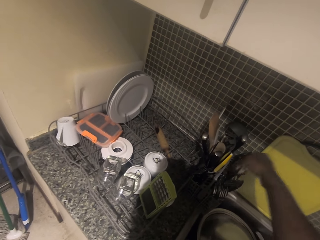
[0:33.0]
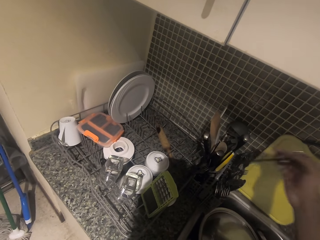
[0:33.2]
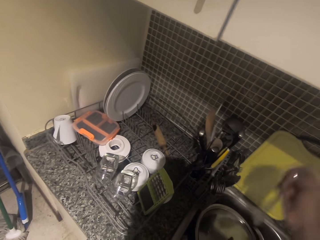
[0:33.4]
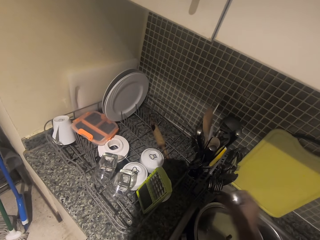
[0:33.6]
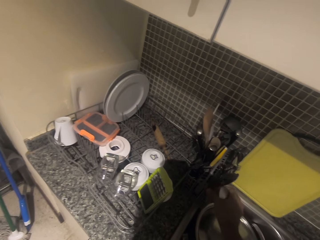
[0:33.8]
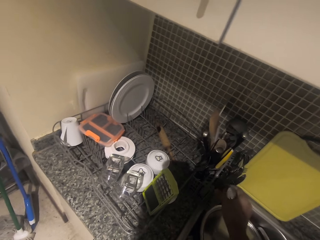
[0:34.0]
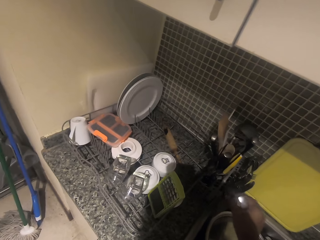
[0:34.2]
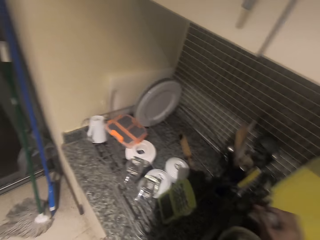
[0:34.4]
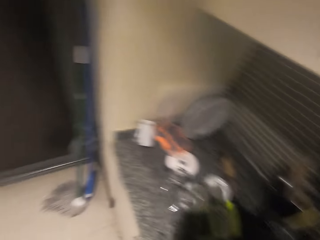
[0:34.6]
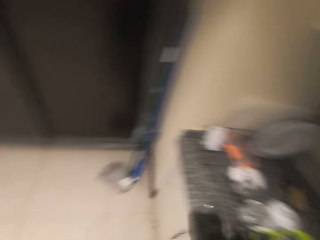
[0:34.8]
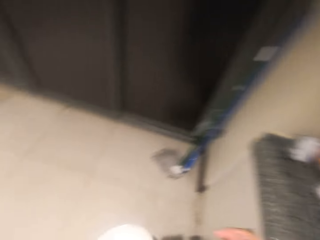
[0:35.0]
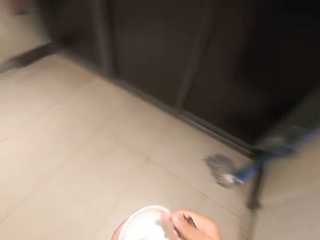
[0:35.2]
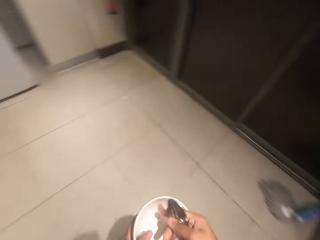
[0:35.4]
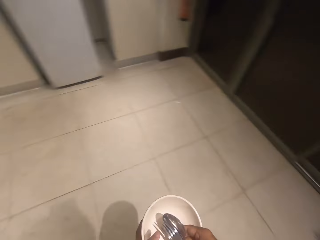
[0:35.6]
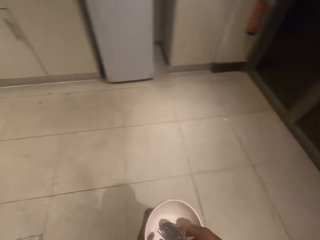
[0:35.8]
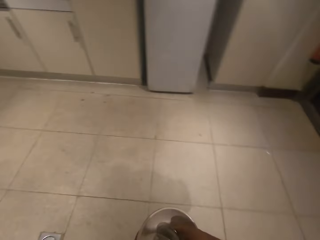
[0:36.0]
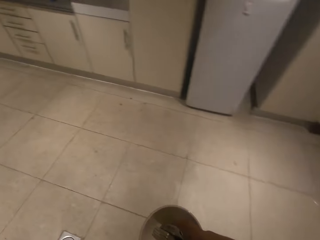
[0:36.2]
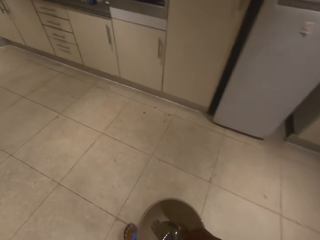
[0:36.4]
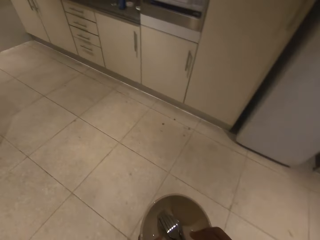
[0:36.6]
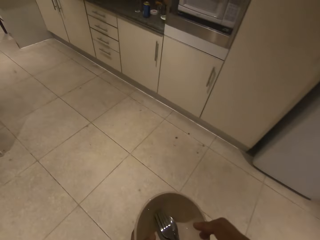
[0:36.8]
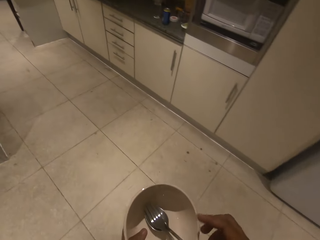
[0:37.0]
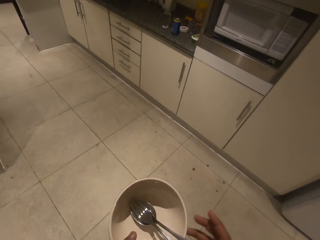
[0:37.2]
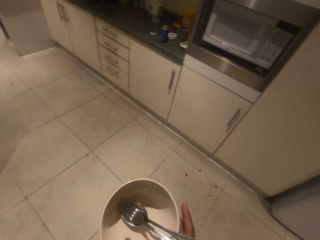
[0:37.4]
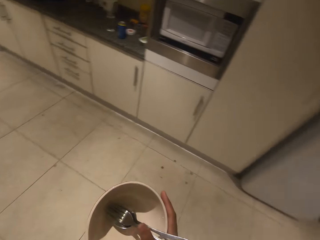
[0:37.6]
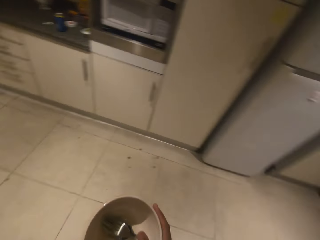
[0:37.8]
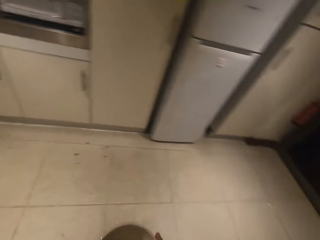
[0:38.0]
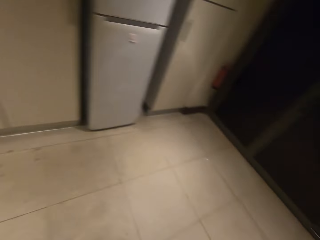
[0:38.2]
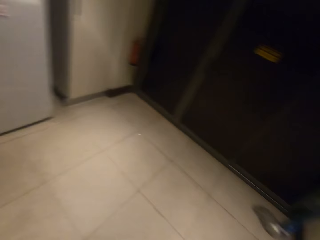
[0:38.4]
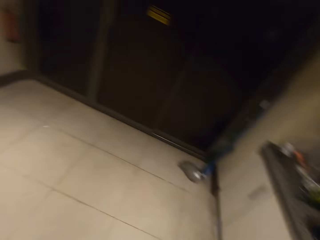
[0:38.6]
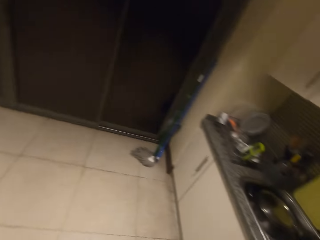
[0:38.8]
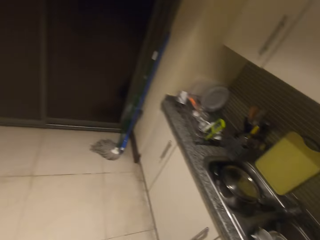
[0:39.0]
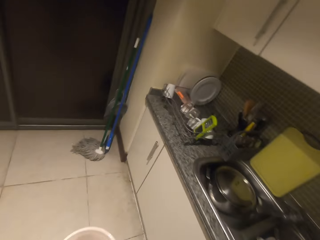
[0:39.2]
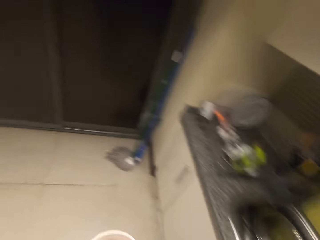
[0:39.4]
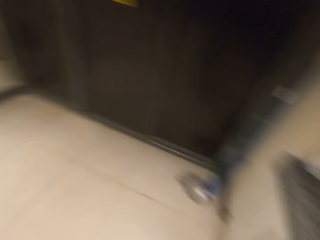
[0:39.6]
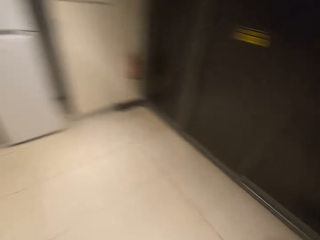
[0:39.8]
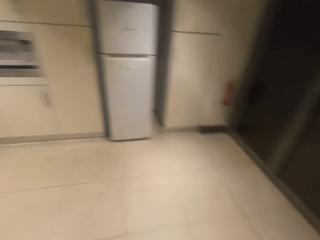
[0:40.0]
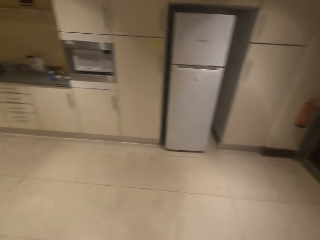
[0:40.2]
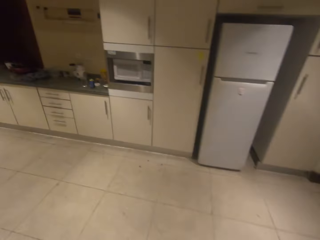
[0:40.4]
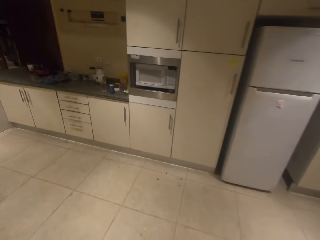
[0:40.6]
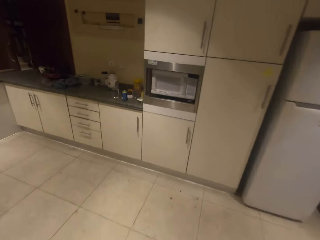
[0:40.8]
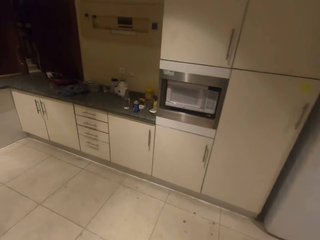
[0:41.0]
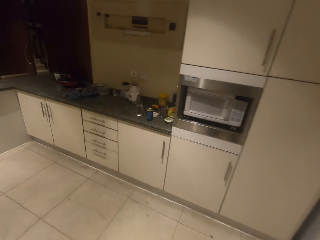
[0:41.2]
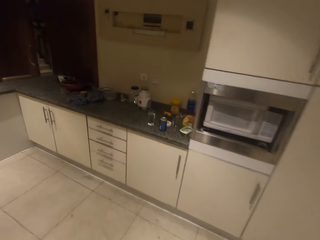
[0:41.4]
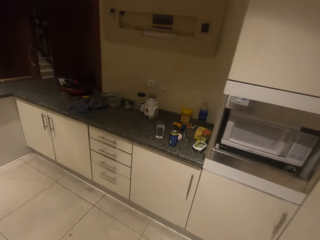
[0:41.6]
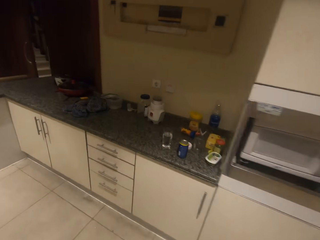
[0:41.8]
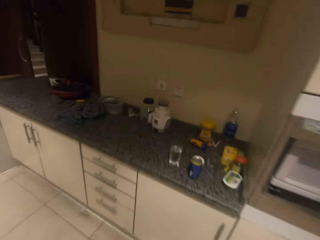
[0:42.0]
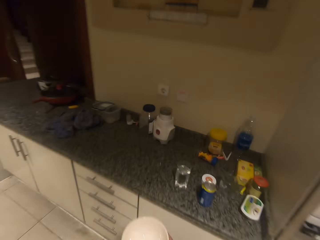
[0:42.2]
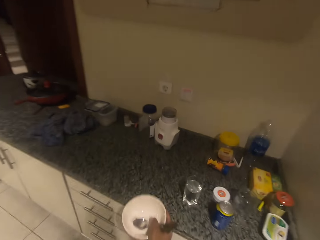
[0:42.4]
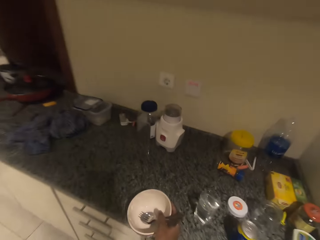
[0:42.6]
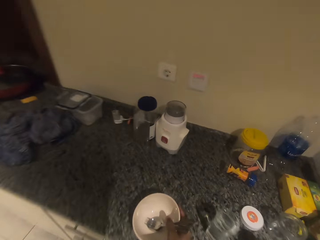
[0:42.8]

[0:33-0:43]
The camera wearer puts the spoon in the plate.

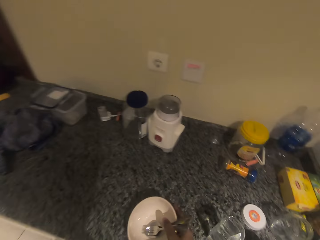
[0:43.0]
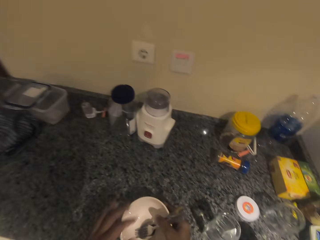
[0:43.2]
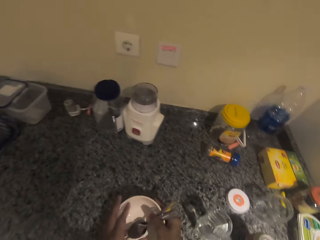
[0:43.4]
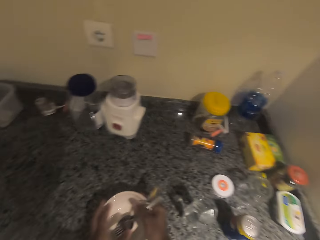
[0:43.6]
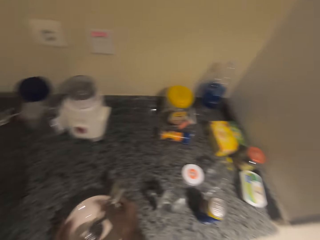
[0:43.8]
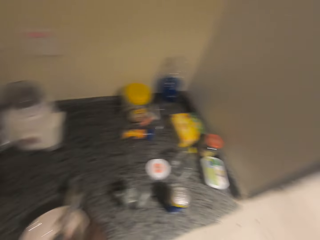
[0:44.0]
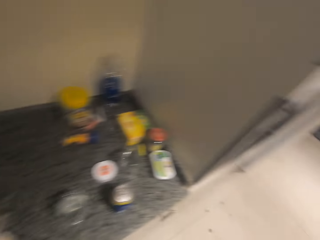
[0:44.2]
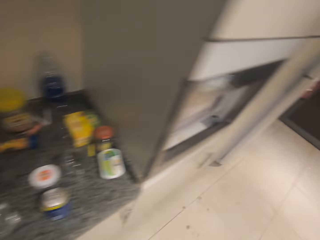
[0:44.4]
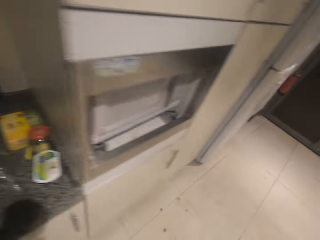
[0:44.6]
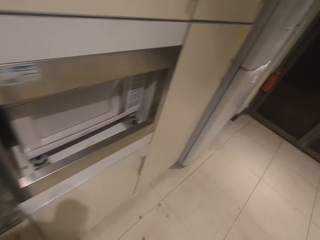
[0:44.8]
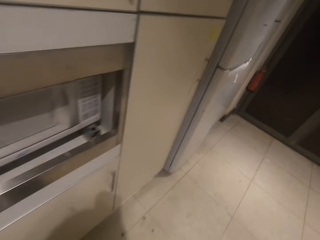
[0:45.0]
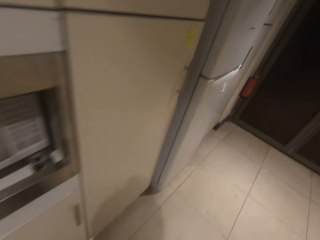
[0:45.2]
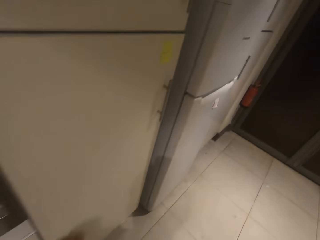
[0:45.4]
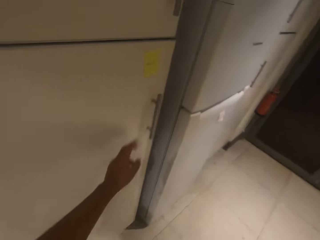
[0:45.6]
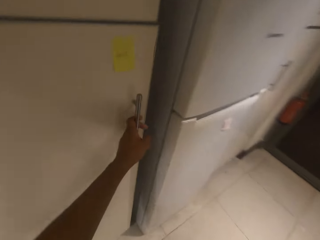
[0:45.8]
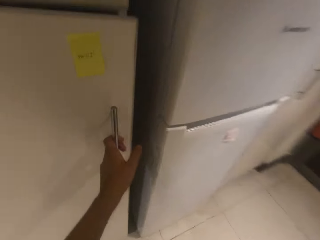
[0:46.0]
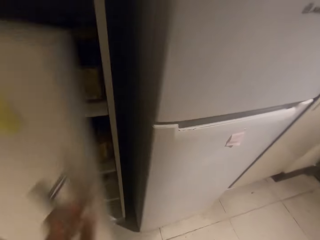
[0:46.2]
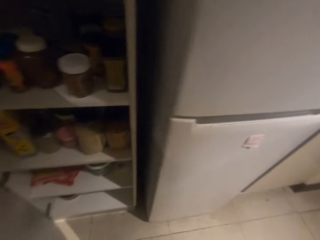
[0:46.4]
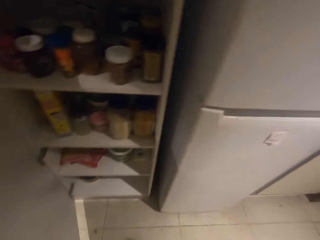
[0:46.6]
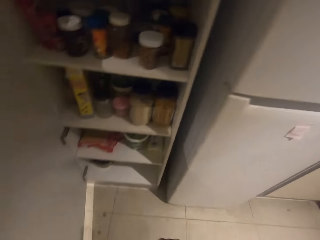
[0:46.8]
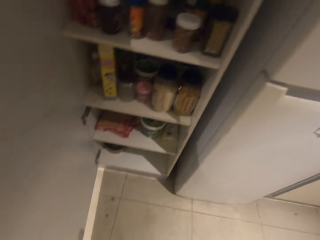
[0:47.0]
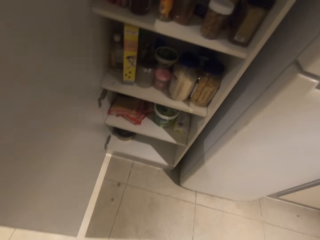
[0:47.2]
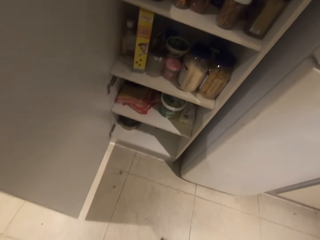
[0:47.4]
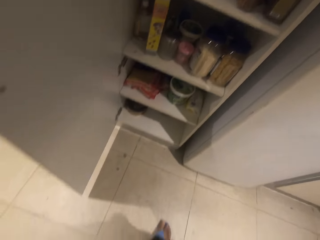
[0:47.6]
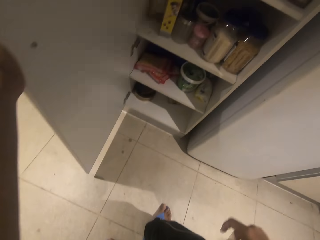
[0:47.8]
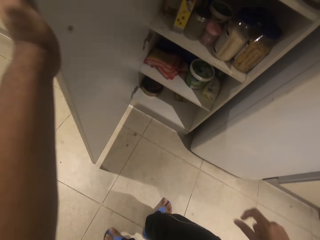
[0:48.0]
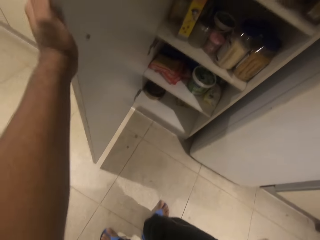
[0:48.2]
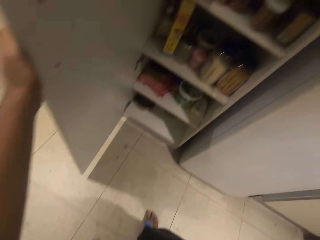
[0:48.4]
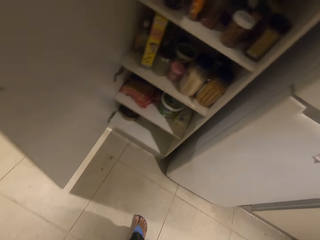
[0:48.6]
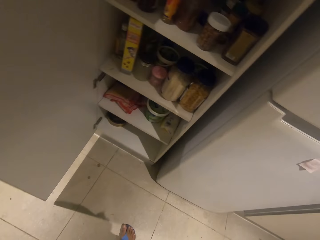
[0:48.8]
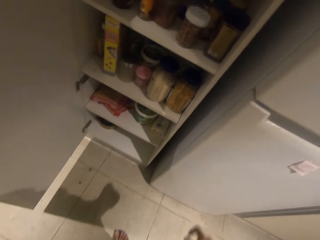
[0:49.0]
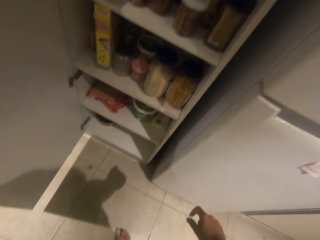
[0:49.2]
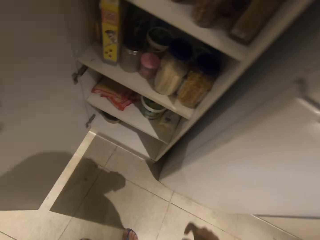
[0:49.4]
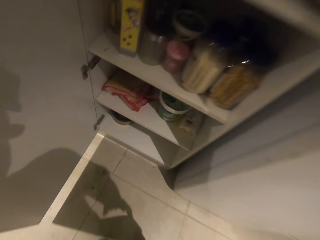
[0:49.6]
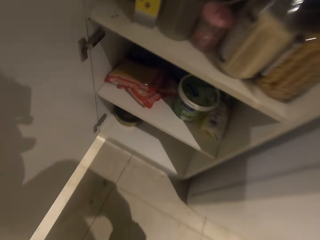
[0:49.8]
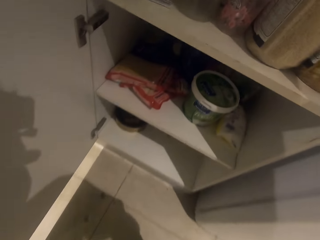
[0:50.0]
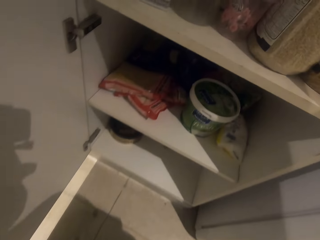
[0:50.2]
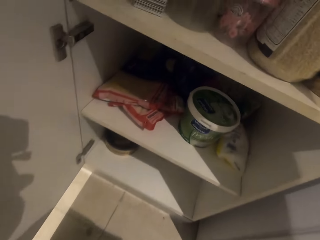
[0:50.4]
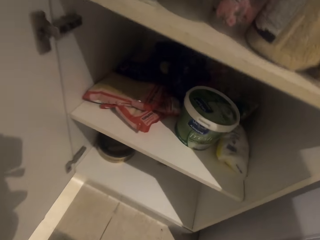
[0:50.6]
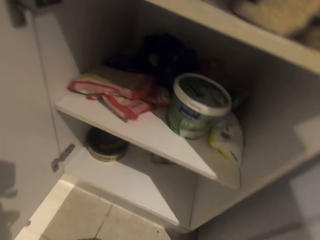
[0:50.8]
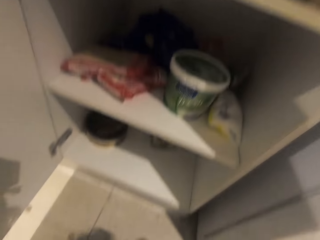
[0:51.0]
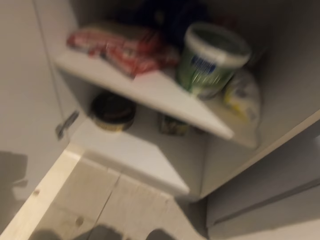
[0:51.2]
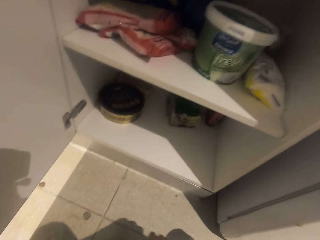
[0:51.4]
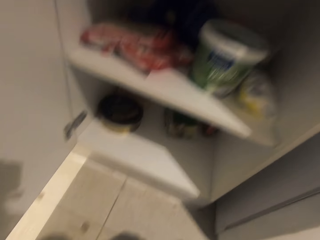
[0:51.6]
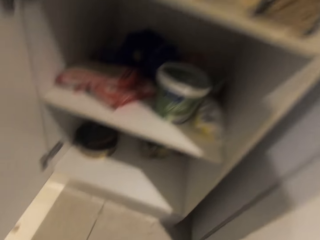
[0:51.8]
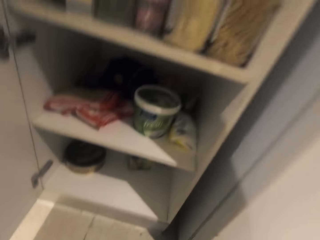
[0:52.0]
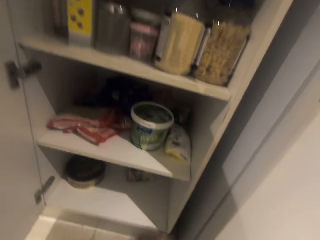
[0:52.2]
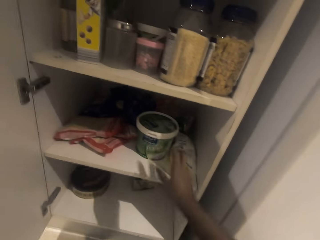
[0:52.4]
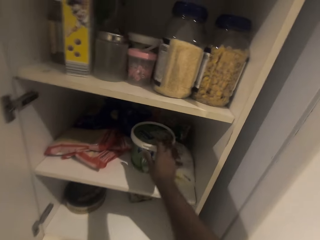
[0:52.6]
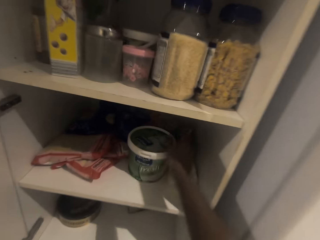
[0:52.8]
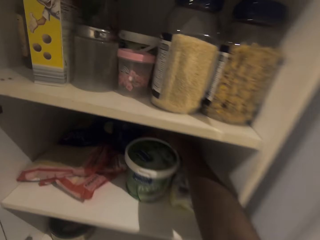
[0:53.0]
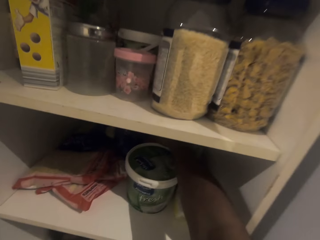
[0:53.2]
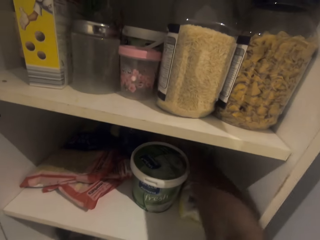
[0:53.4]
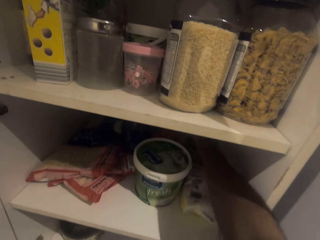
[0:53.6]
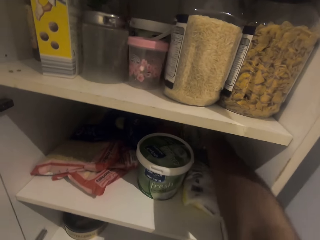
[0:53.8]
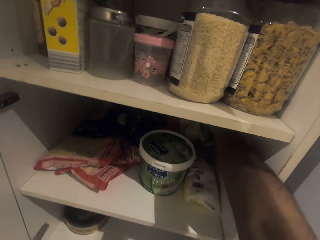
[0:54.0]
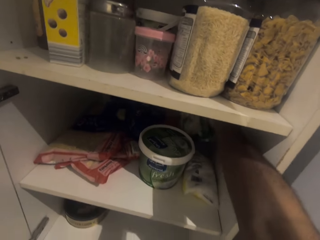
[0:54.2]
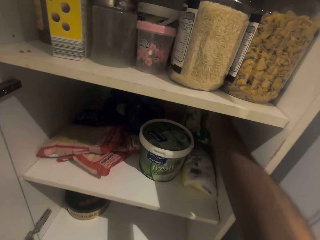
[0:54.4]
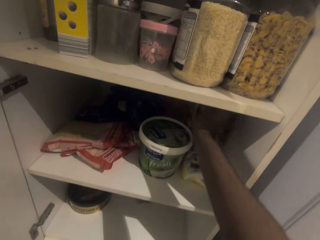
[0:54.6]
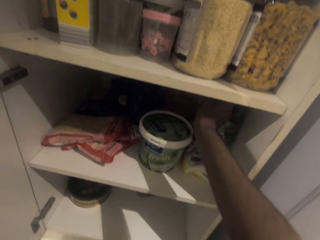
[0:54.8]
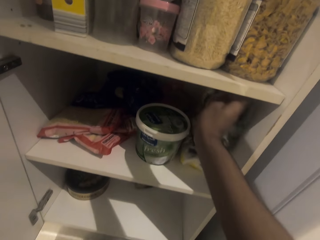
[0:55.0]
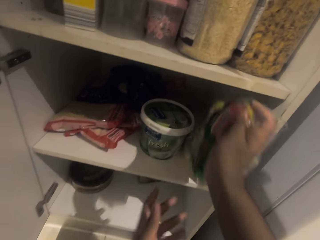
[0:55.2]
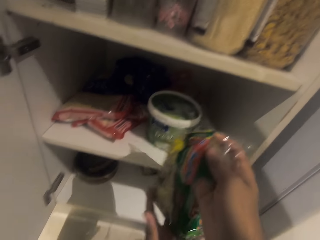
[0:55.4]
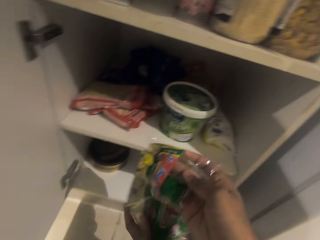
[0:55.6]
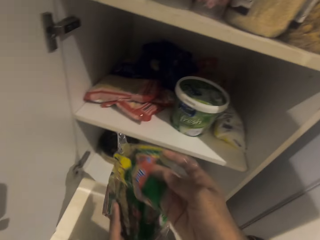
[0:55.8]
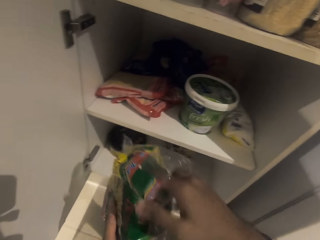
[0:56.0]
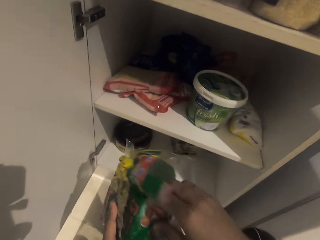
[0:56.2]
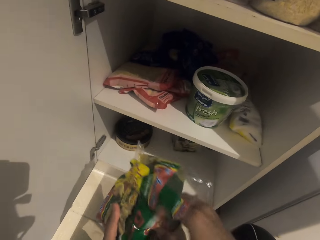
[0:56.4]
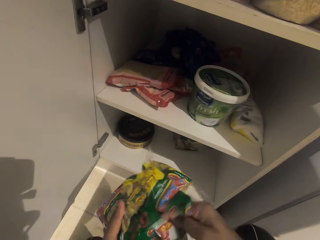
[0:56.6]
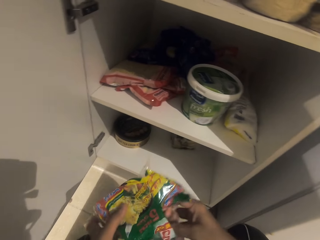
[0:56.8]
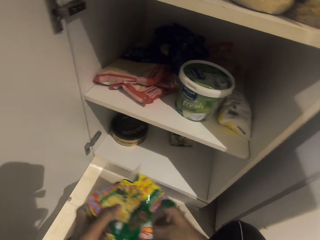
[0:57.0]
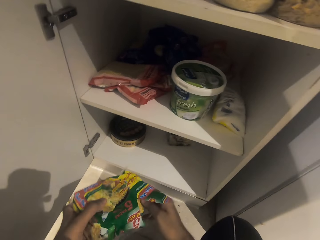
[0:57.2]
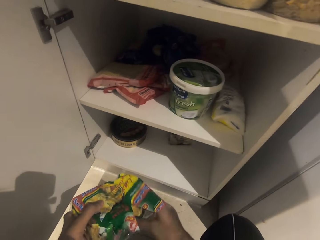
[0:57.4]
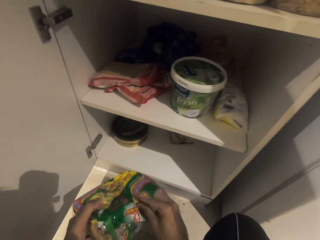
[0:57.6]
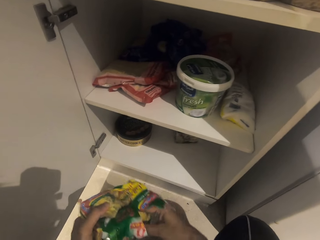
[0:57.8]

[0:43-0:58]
The camera wearer puts the bowl on the kitchen counter. They open a kitchen cabinet or drawer. They take a pack of noodles from the drawer.
